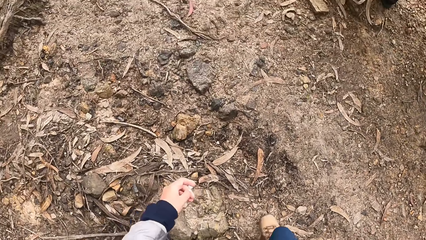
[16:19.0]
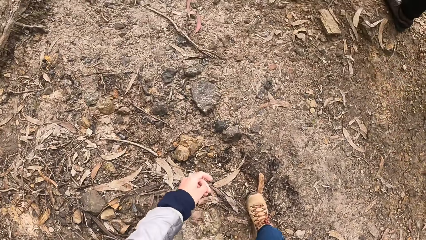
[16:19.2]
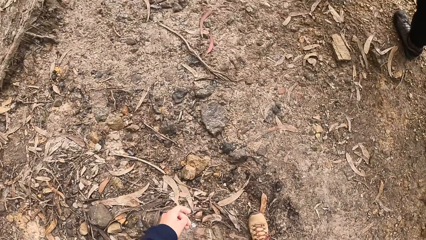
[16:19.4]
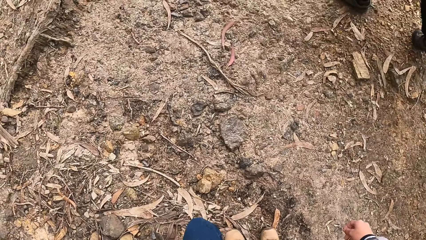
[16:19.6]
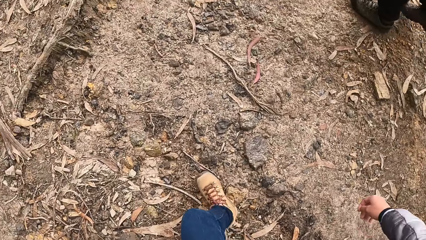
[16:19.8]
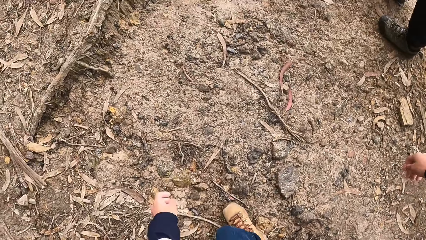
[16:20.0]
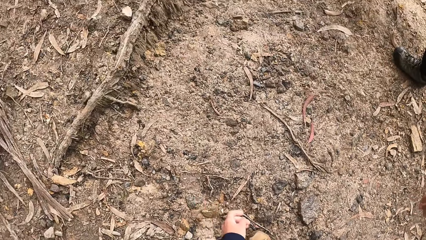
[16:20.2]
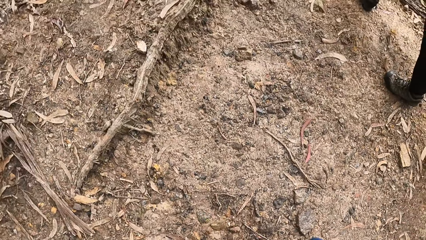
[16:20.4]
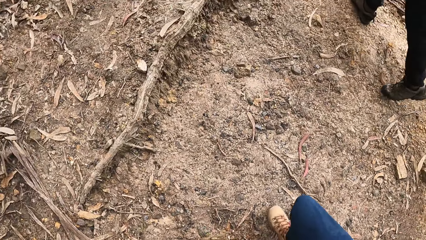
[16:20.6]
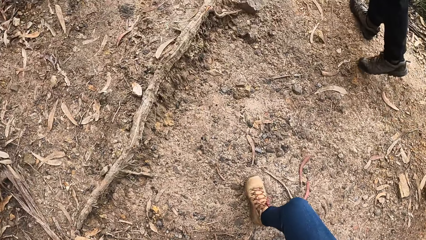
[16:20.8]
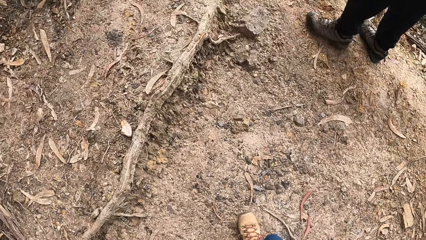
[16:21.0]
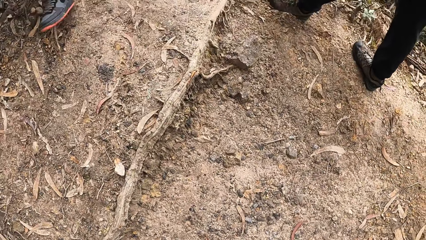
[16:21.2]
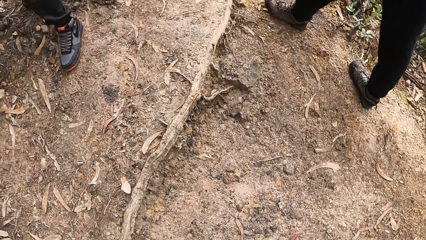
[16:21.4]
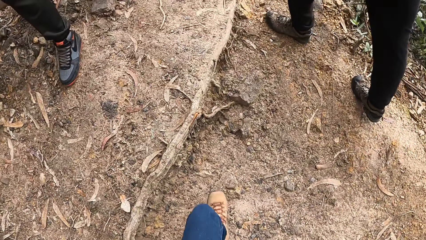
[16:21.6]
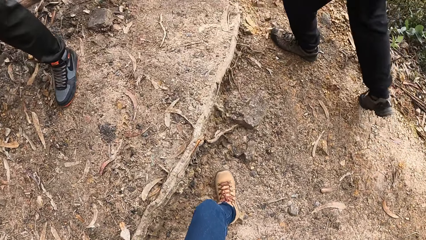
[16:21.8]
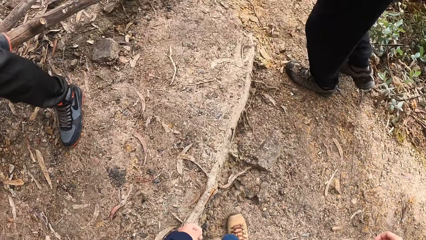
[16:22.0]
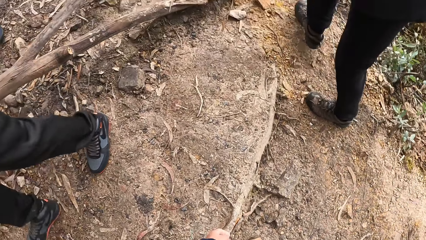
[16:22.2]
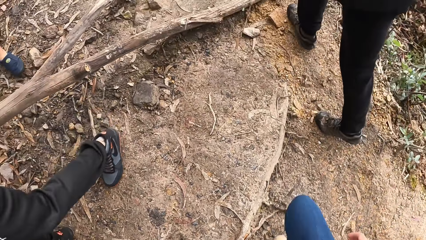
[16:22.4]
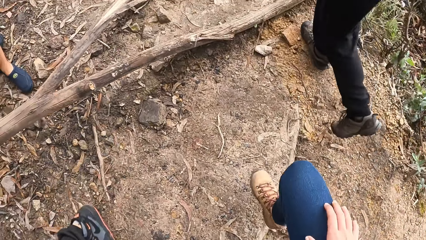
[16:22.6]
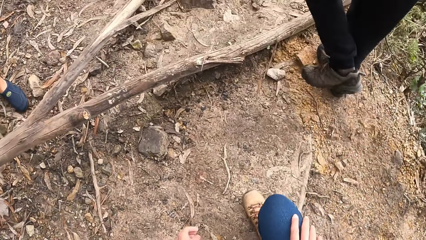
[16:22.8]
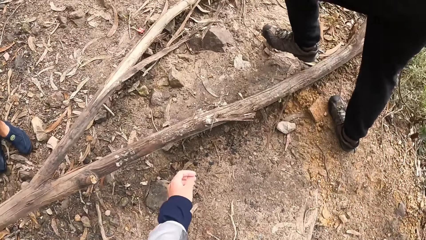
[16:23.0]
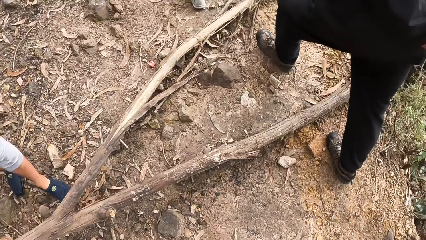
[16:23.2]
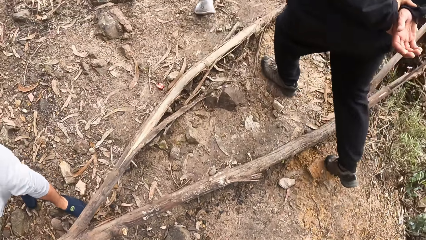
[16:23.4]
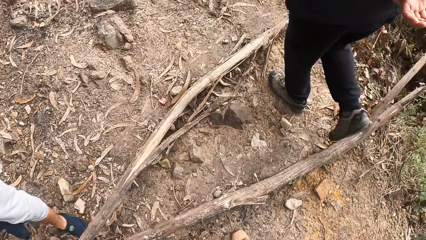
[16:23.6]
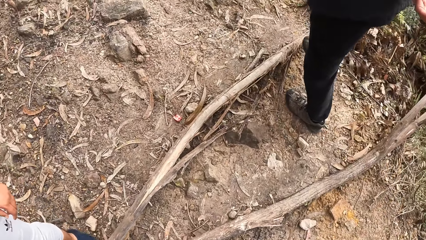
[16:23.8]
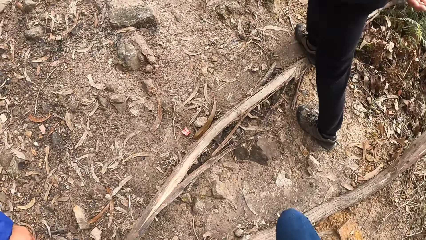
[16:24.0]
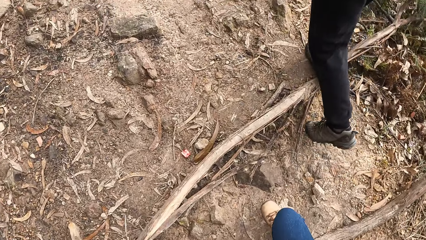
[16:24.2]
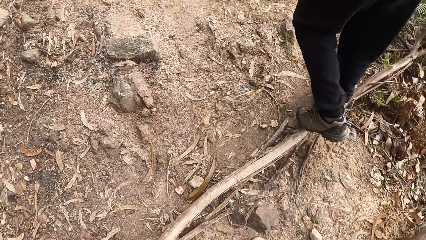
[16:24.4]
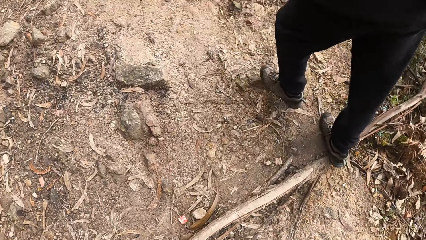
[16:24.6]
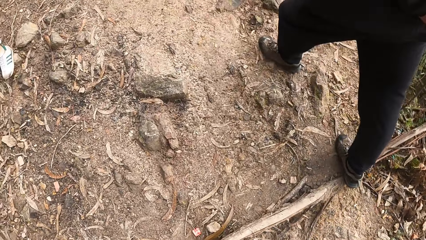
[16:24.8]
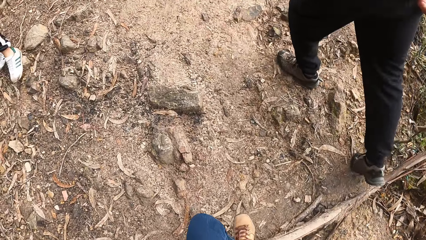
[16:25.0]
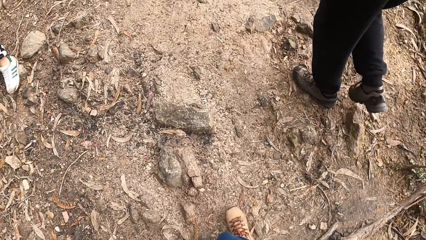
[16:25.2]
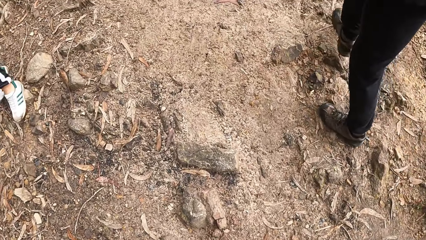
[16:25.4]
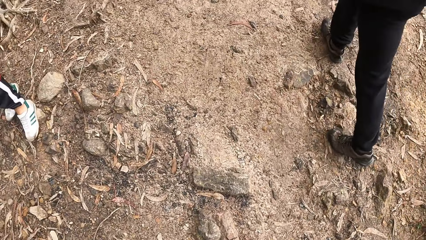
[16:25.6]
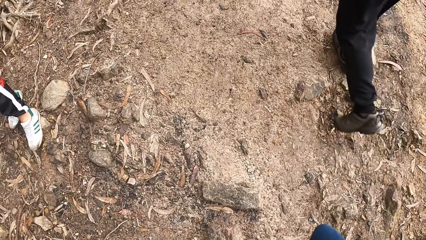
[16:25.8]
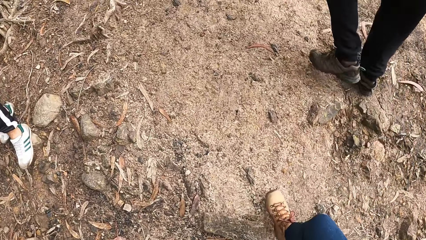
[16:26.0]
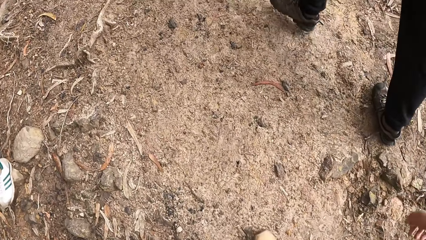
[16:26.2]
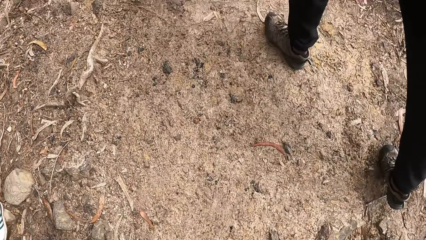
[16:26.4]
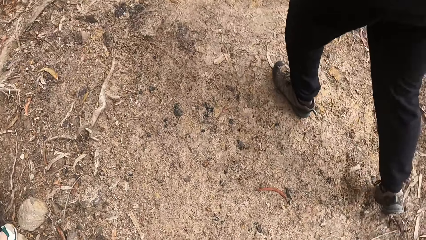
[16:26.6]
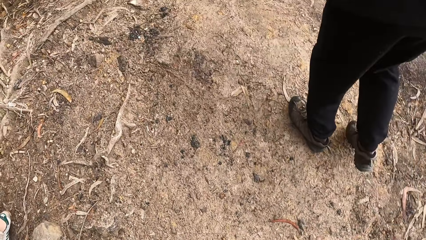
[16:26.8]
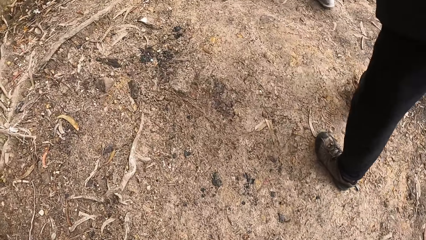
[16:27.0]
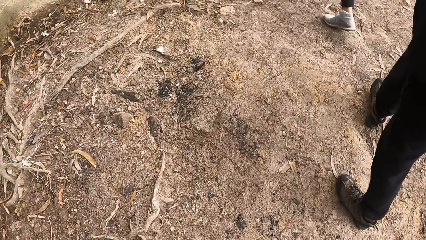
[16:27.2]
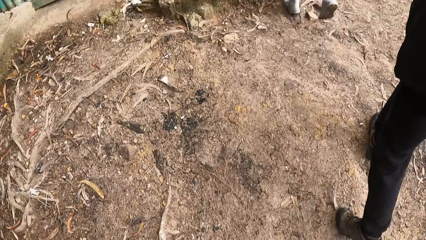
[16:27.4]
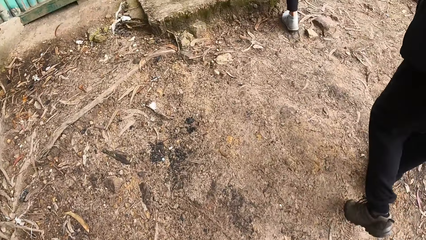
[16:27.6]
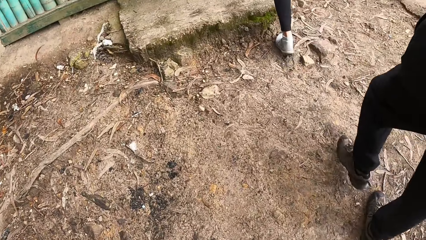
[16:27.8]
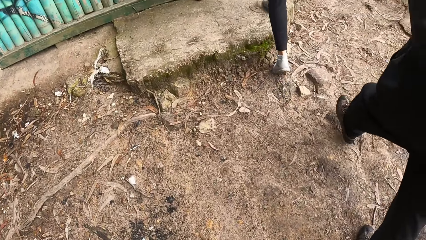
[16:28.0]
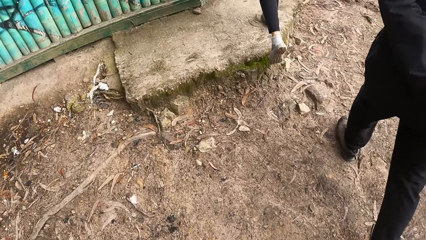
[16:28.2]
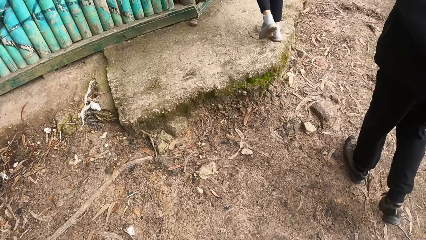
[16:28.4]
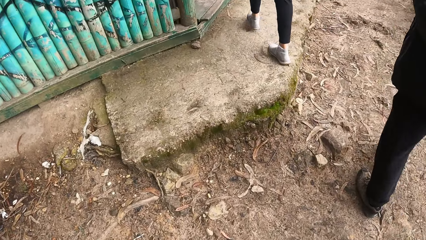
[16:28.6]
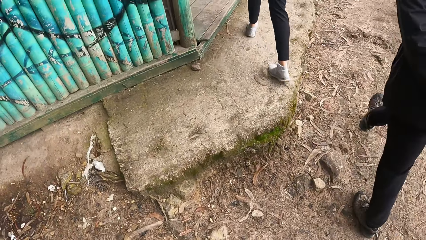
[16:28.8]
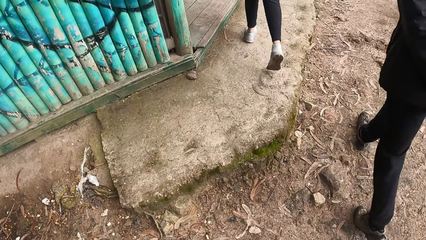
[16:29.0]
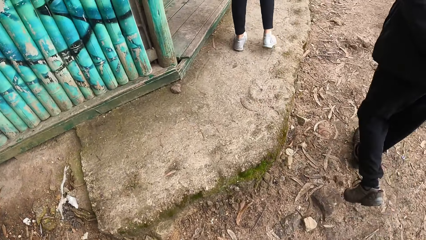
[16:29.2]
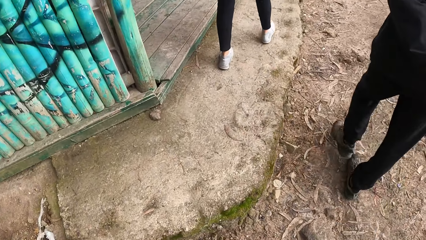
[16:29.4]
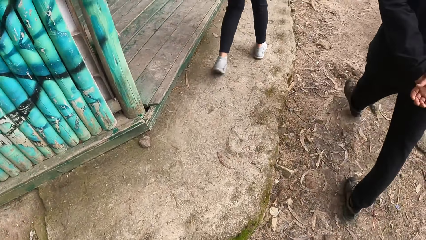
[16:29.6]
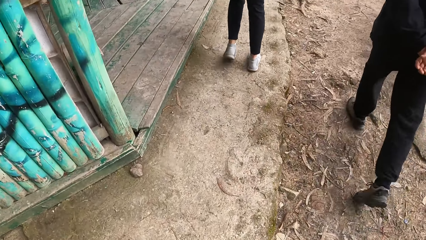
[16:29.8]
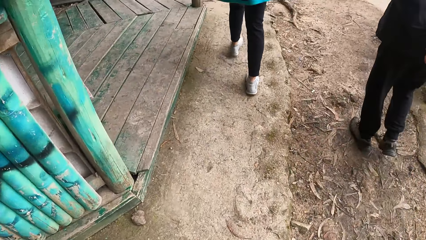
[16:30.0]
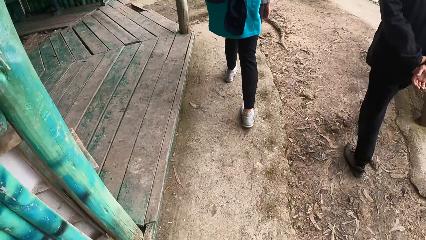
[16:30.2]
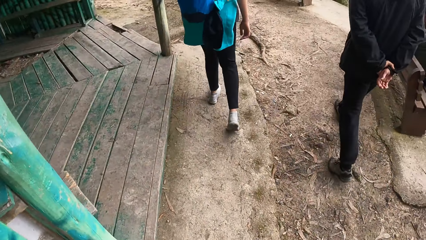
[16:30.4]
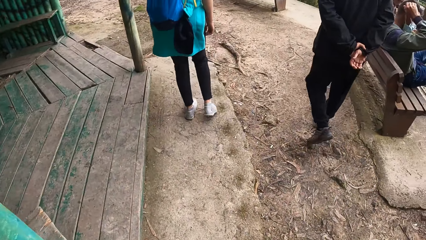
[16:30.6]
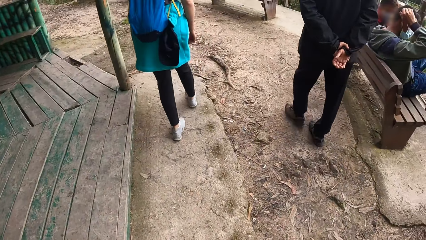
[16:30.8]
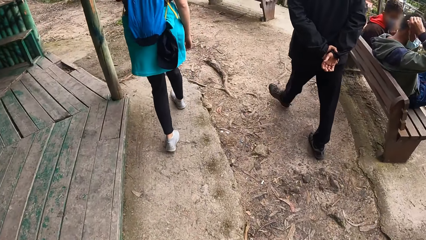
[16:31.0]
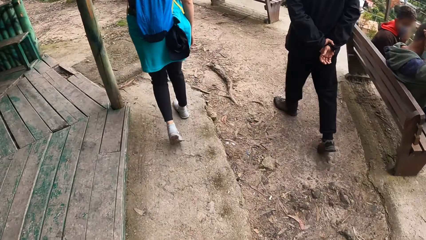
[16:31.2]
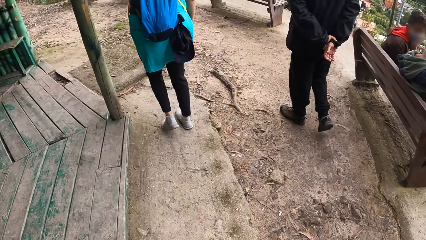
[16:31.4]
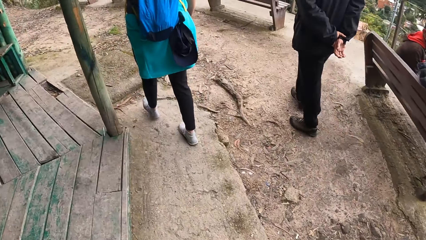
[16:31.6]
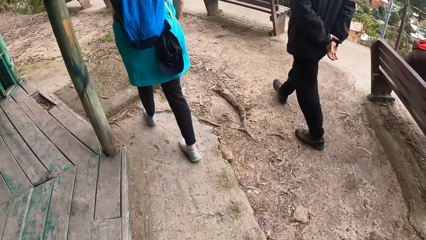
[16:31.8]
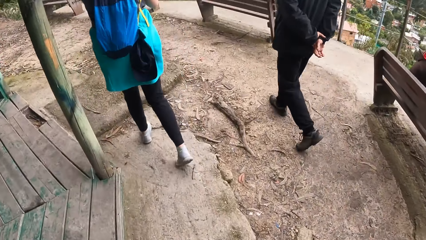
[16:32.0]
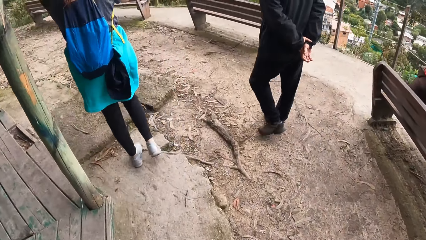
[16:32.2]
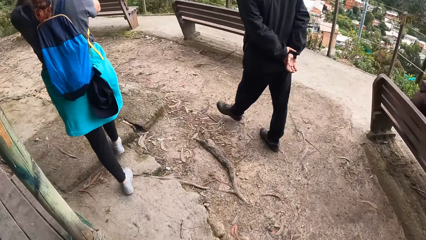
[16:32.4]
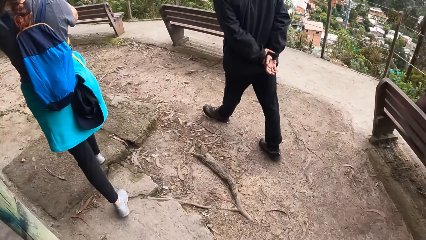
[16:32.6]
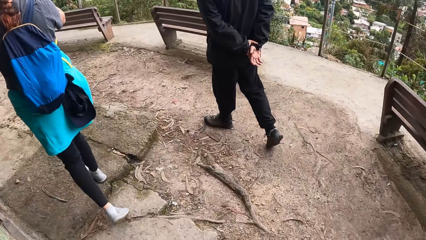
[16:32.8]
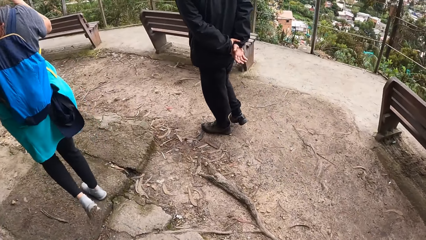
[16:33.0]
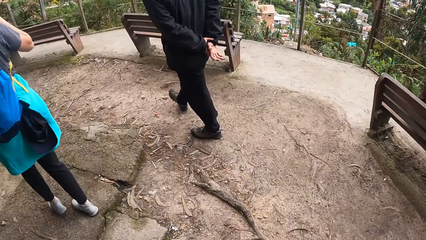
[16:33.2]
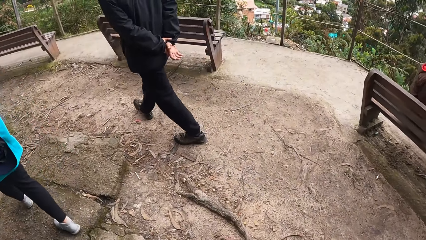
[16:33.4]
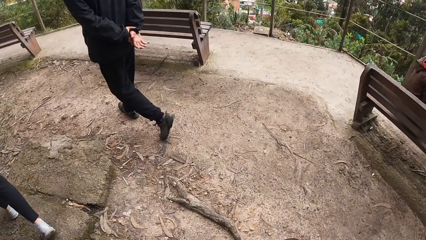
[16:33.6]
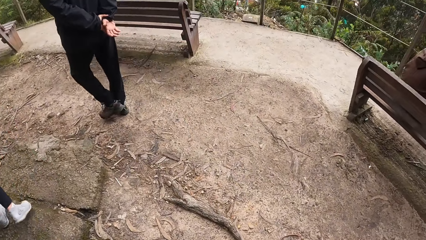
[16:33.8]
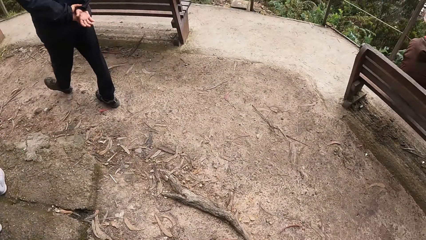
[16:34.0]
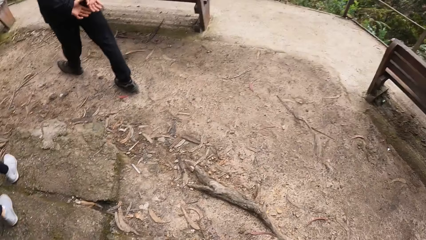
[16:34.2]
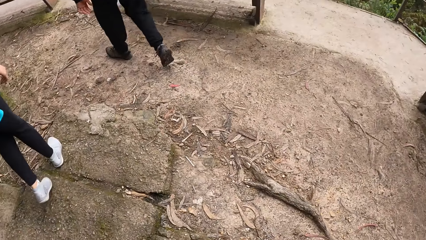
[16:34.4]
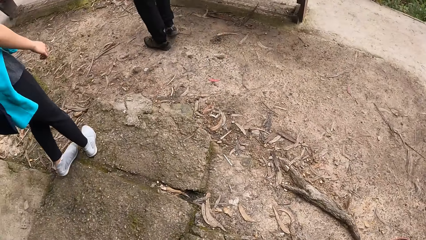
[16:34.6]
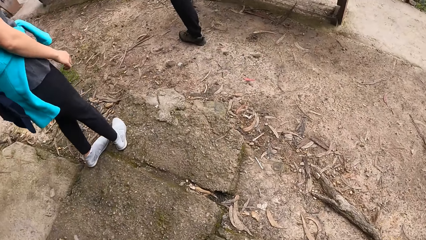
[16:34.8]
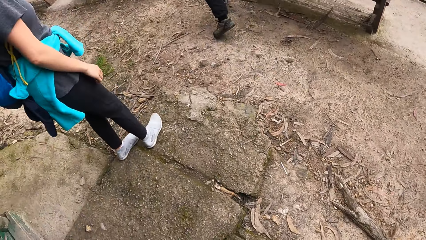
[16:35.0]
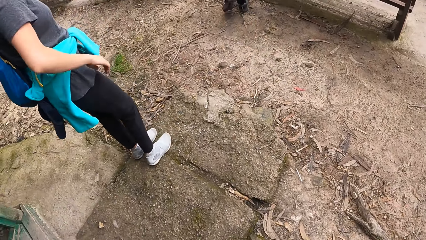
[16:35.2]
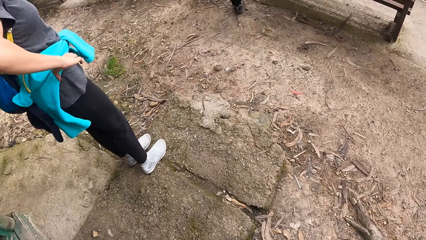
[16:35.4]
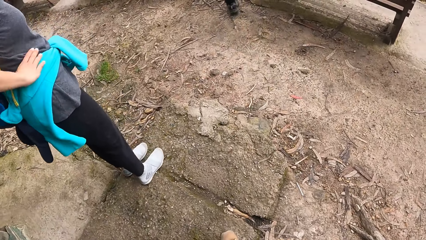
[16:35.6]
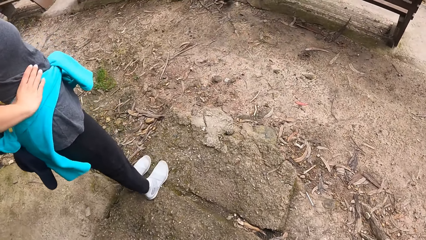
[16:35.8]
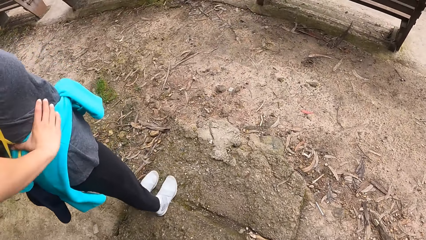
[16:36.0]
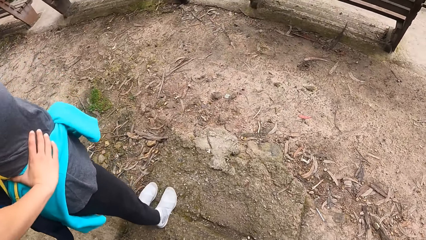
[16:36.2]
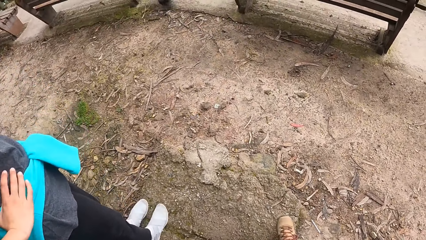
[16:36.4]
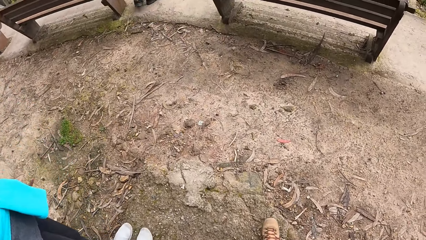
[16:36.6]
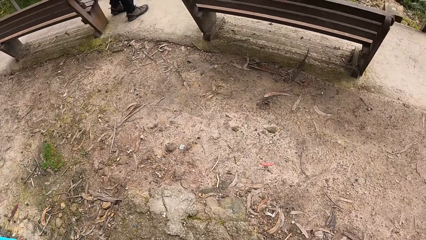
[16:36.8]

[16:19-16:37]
The camera wearer hikes past a man. They hike past a woman. They hike past another man. The woman walks towards the entrance of a camp. The man walks towards the entrance of the camp. The camera wearer walks towards the entrance of the camp. The man walks towards a seat.
